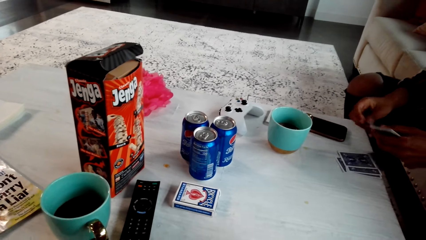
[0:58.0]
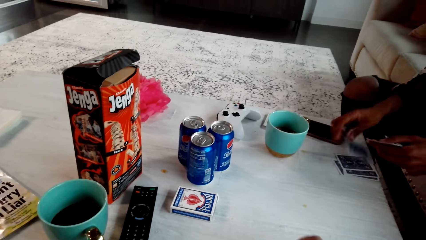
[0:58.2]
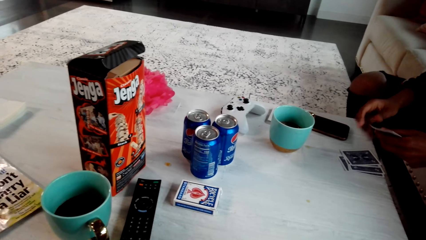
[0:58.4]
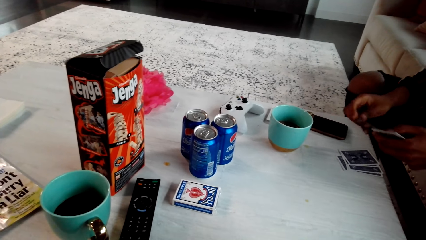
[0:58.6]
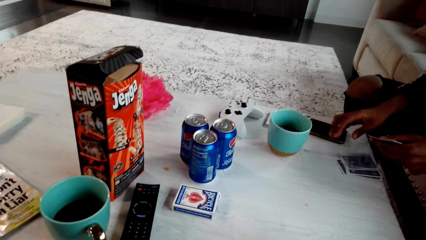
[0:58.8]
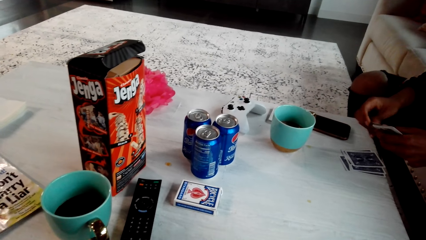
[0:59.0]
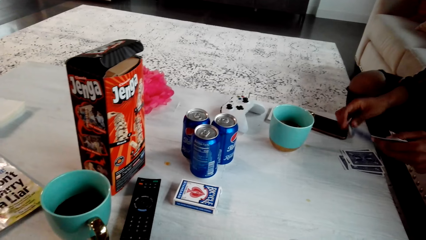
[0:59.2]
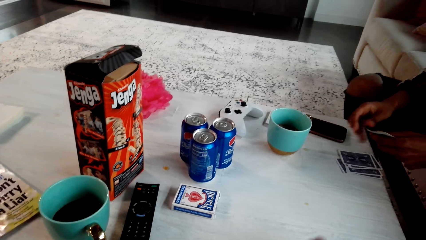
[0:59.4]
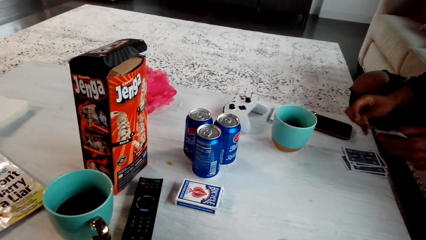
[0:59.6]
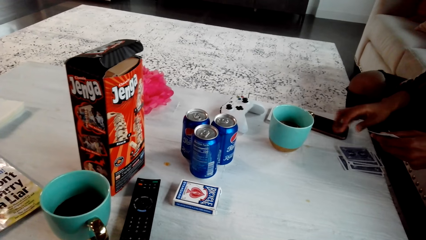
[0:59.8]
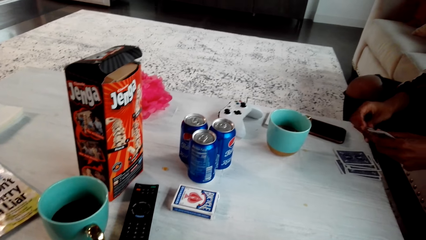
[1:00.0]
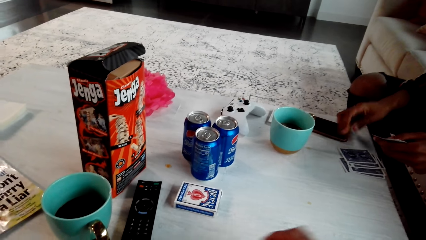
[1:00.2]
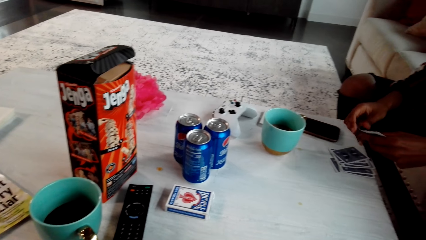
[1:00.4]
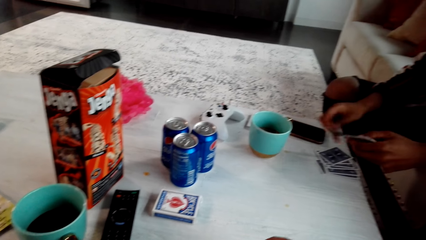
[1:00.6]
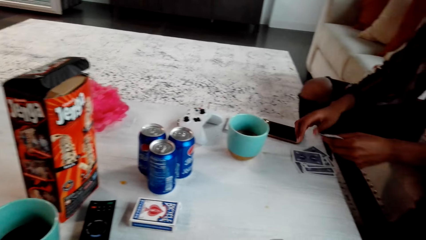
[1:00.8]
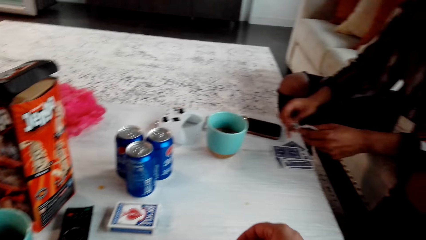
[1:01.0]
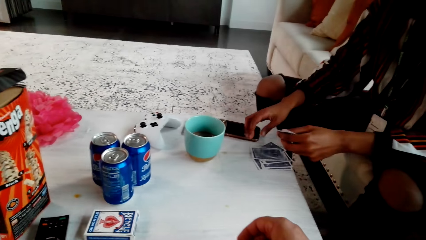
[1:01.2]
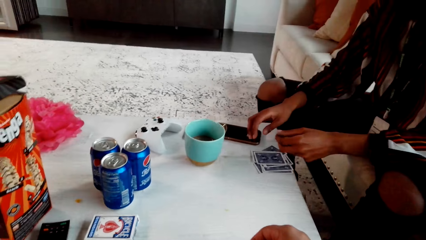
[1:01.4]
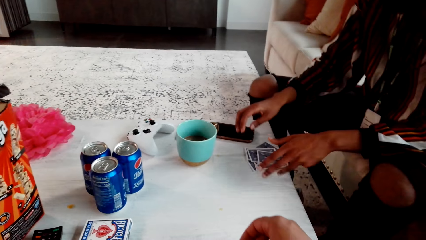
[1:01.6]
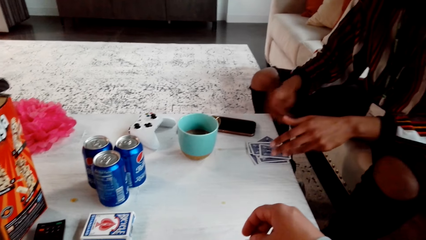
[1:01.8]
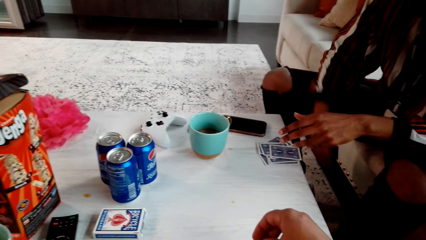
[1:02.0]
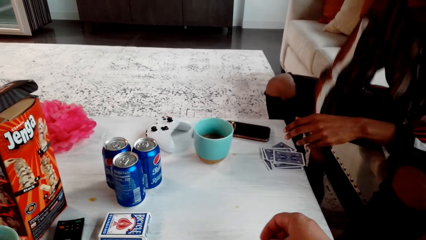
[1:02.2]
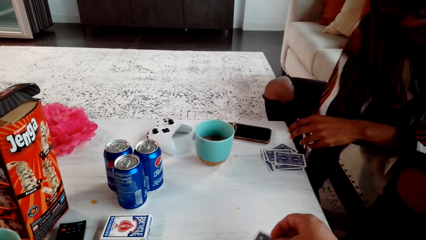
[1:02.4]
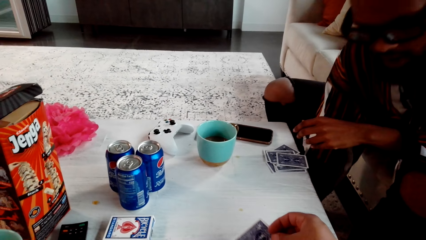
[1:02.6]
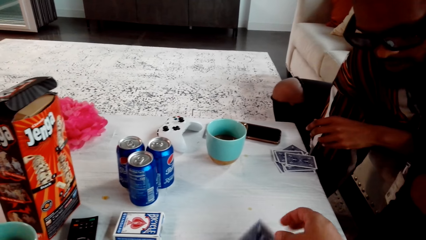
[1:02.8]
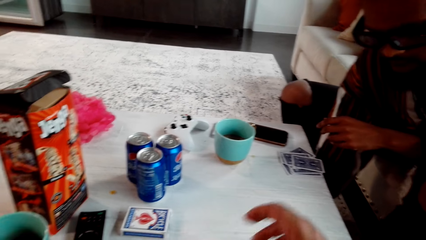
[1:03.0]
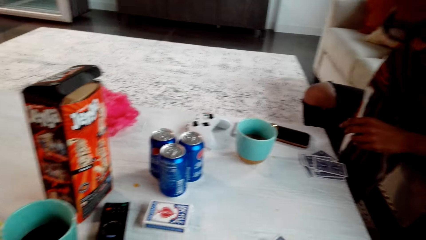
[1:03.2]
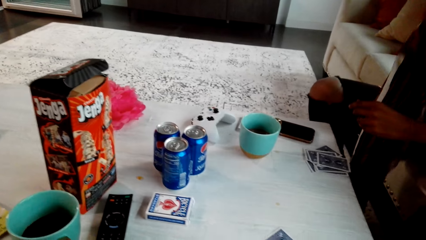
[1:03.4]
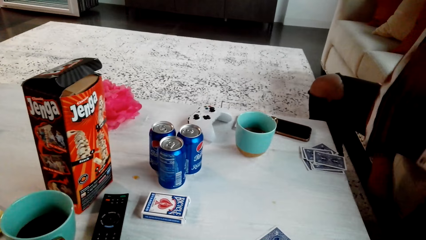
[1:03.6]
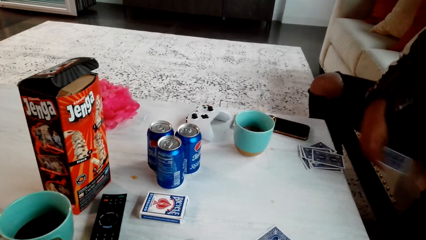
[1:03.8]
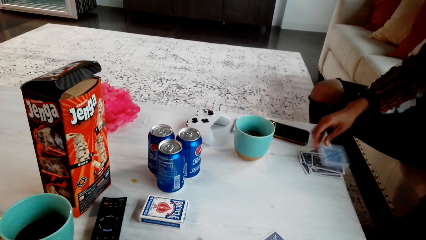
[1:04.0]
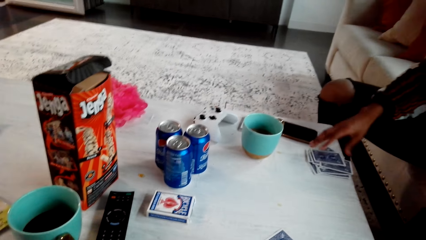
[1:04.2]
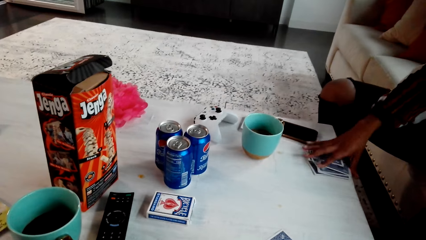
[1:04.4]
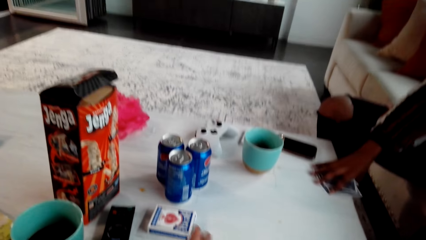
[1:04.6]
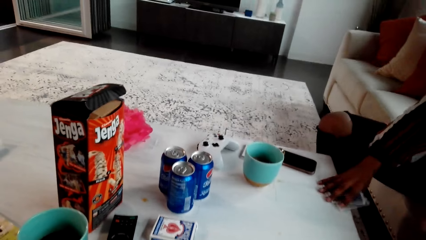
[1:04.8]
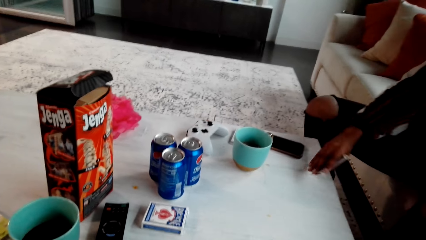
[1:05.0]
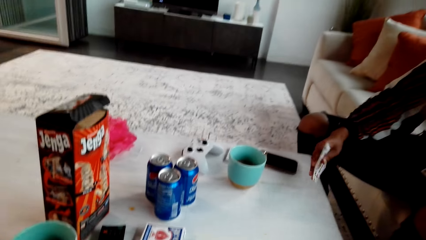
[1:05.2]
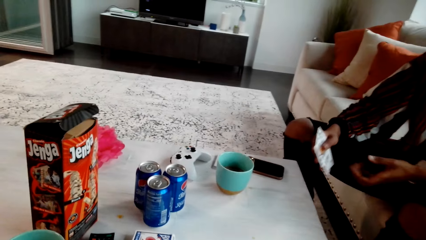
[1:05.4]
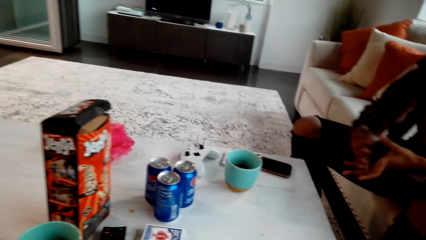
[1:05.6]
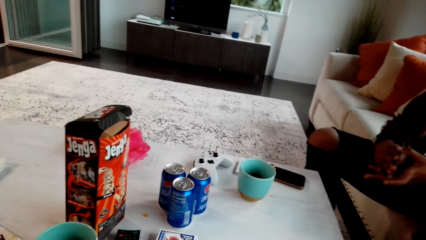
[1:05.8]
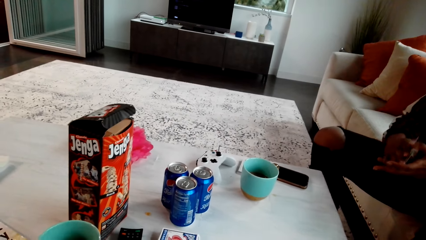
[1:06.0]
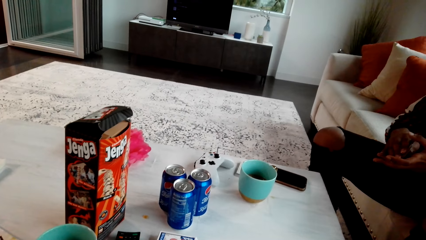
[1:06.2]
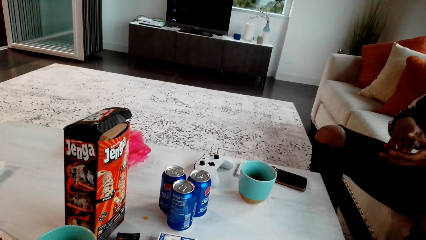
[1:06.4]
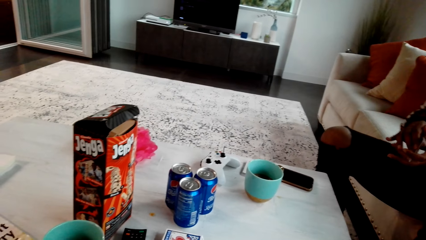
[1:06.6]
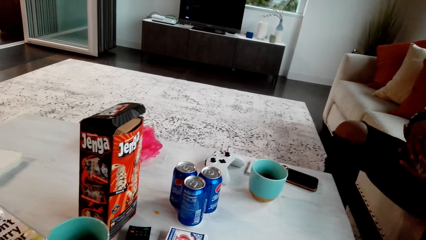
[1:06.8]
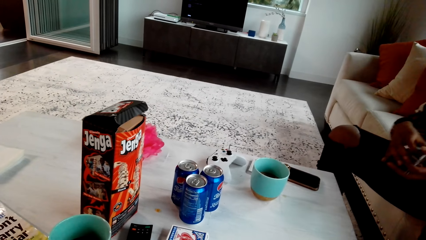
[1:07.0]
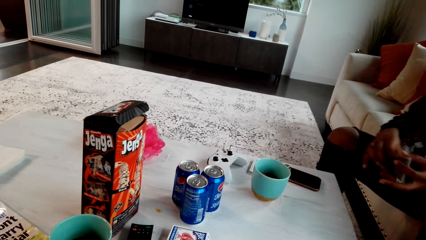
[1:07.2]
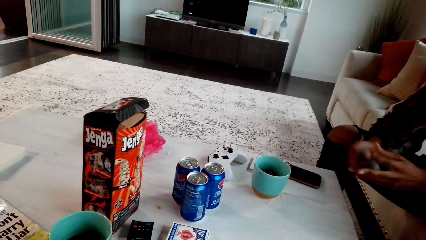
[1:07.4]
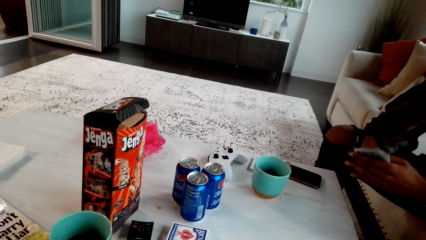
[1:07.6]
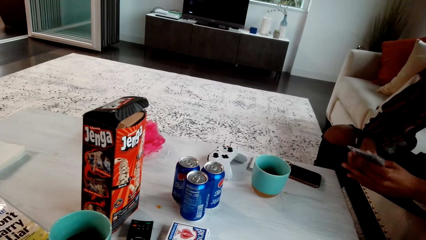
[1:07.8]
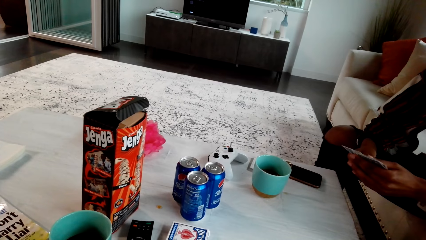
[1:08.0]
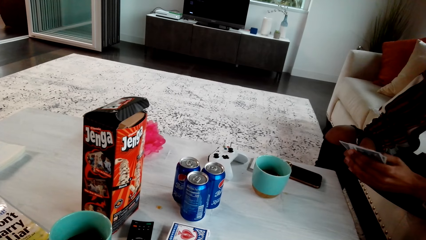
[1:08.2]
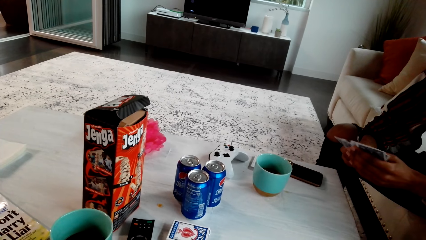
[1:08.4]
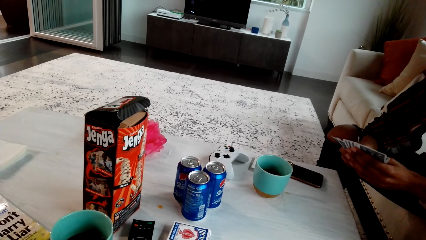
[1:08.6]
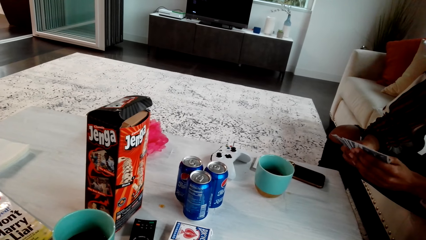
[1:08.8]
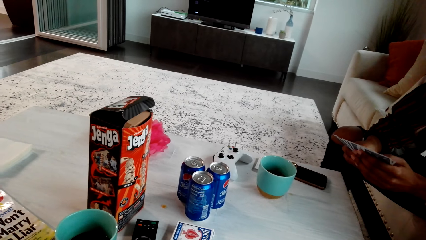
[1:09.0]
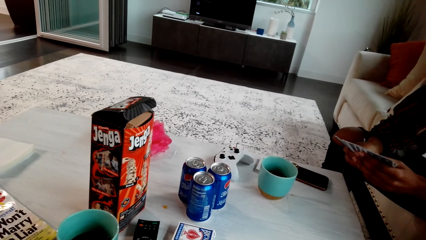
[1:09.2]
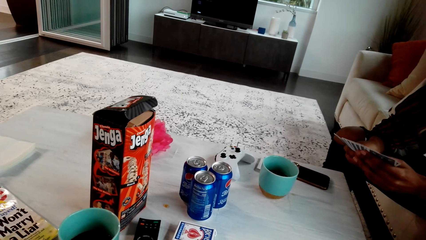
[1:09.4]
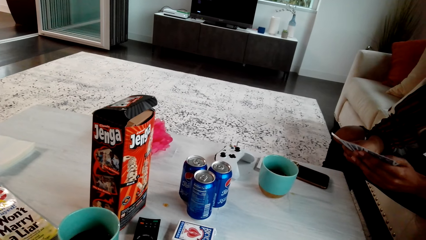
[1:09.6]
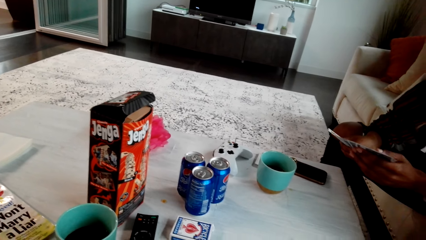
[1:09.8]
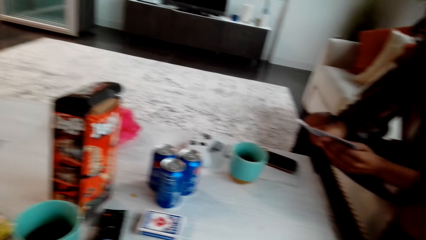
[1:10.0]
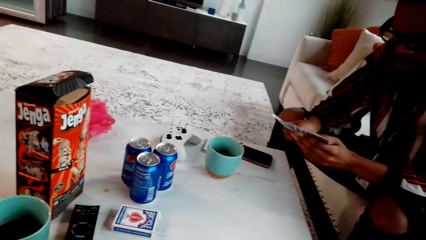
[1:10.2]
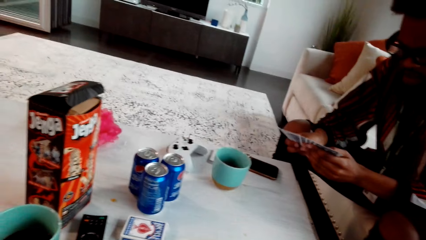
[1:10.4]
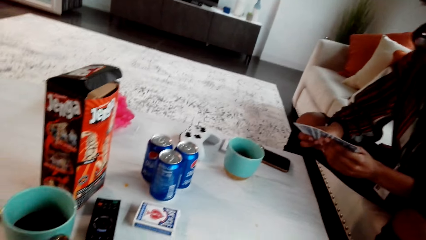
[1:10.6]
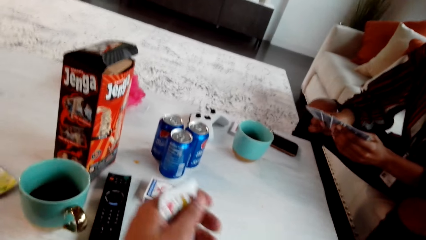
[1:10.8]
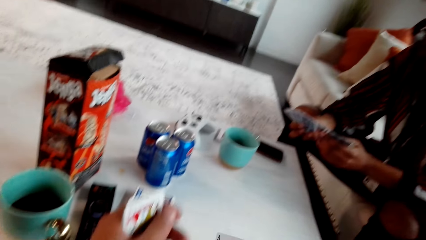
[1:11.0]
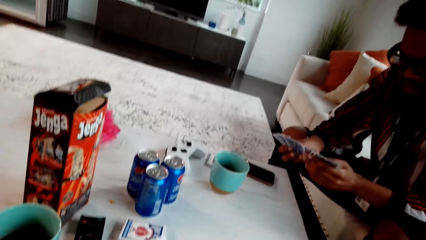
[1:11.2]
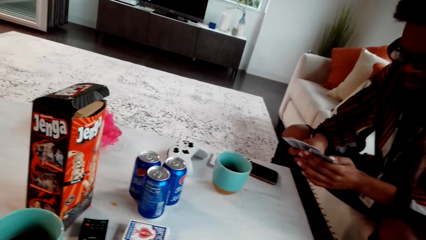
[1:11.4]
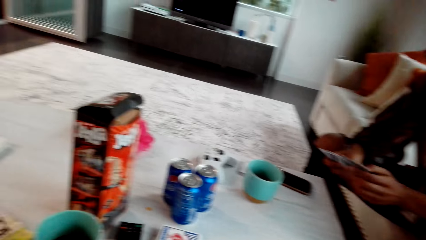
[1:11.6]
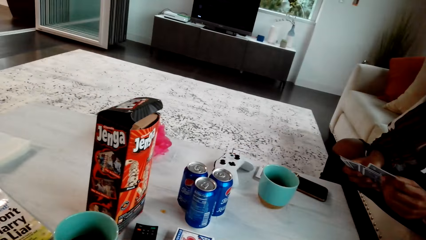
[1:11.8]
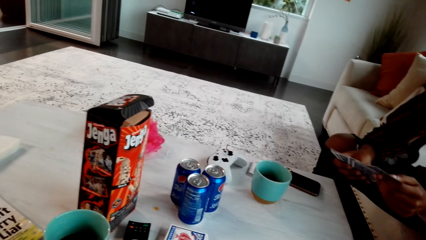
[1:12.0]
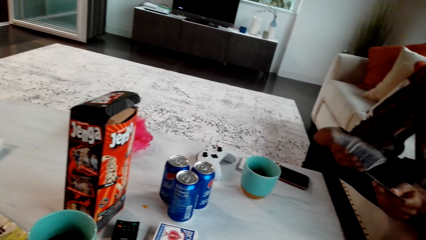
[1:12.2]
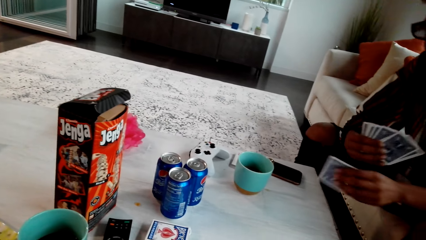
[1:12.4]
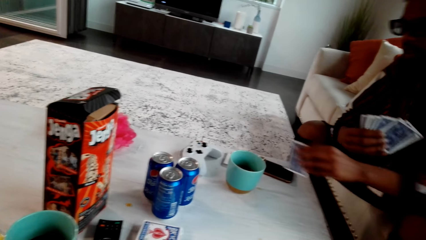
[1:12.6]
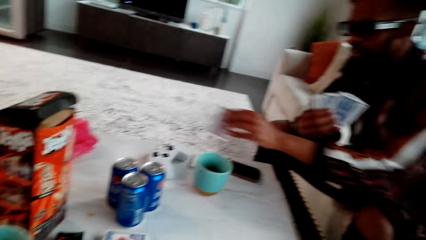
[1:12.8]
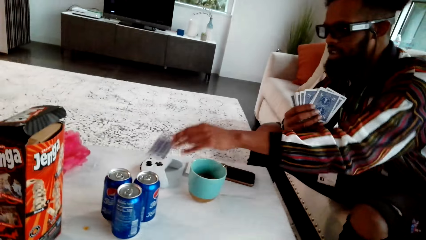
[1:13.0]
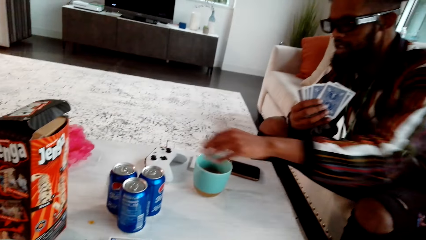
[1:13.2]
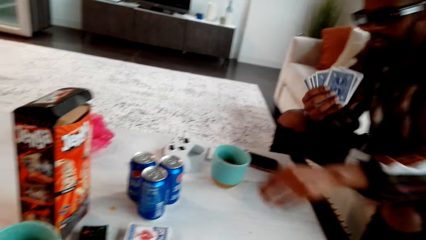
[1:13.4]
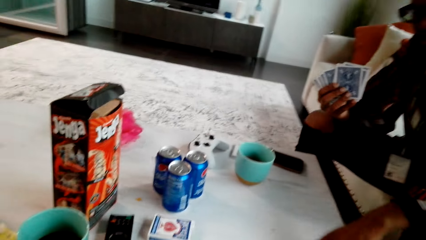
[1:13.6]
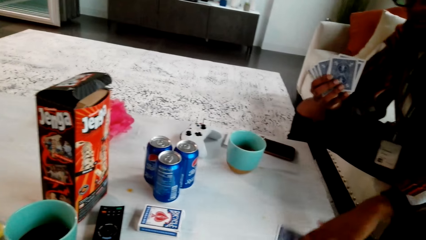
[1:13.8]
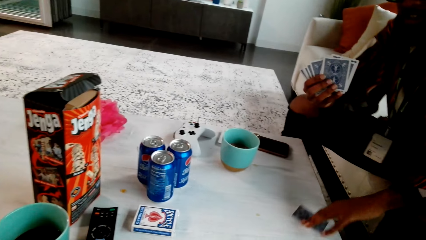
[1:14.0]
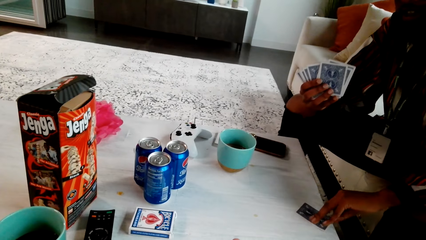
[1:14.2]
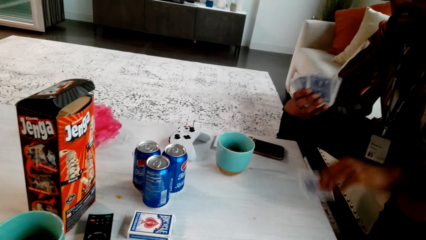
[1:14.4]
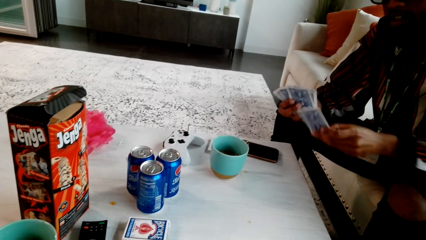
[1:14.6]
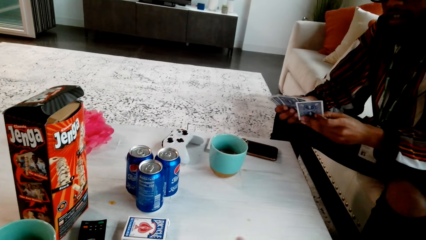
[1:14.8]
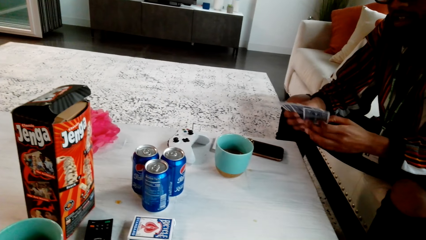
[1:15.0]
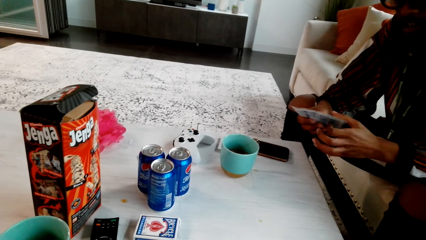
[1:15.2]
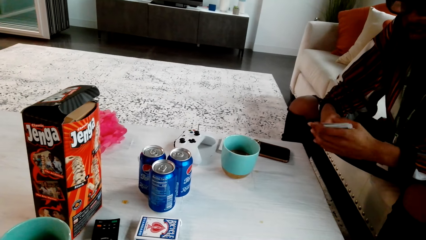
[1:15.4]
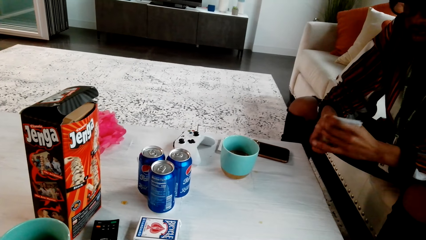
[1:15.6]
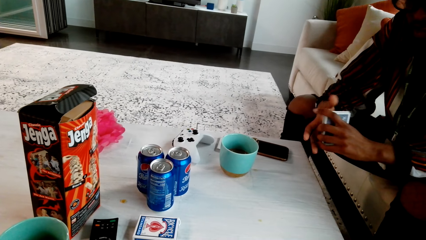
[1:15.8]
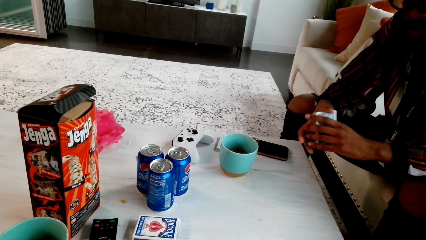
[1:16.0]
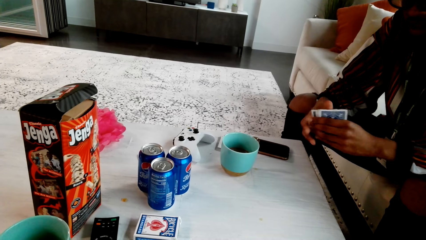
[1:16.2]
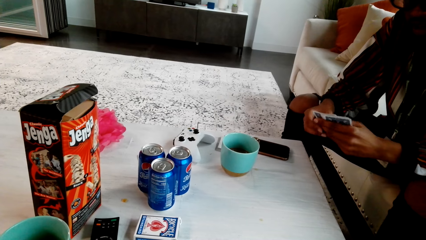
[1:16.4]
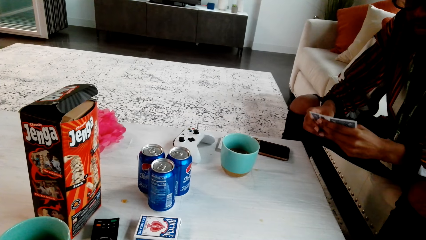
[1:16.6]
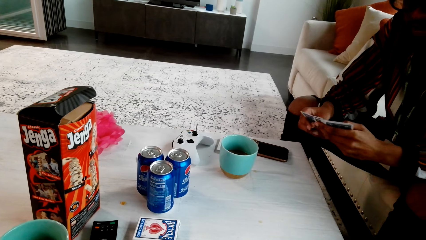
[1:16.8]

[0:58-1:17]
The camera wearer talks with a man. The man picks up a card from the floor. The man drops the cards. The man picks up cards from the table. The camera wearer looks around. The man spreads the cards. The camera wearer plays poker with the man. The man picks up a card, drops the cards, picks up a card and shuffles the card.
